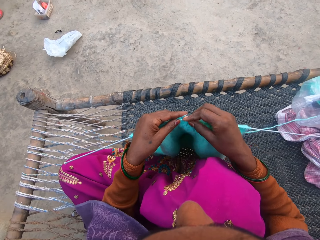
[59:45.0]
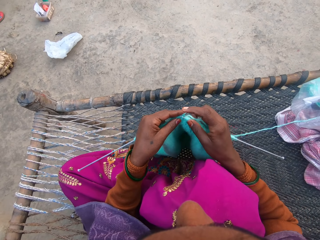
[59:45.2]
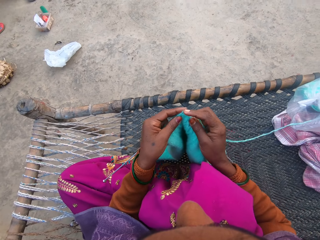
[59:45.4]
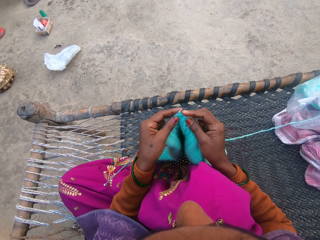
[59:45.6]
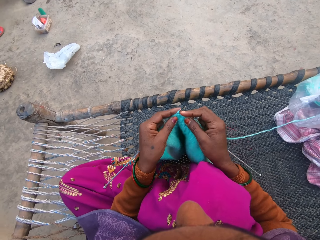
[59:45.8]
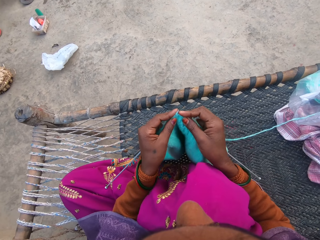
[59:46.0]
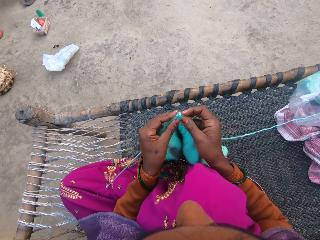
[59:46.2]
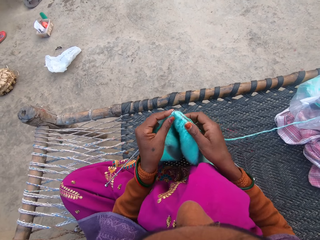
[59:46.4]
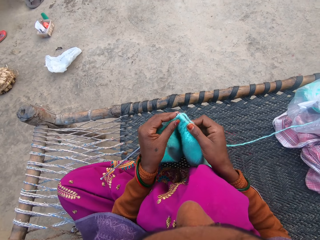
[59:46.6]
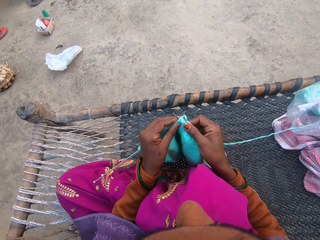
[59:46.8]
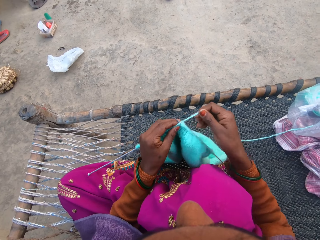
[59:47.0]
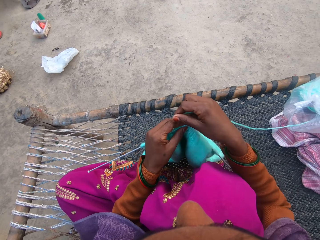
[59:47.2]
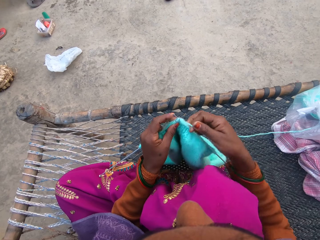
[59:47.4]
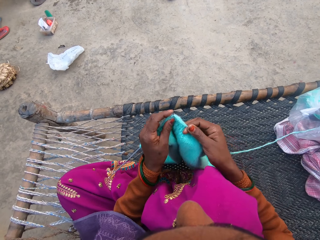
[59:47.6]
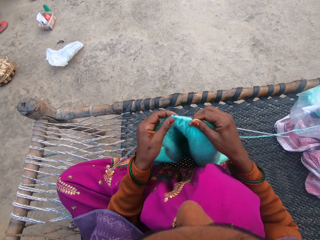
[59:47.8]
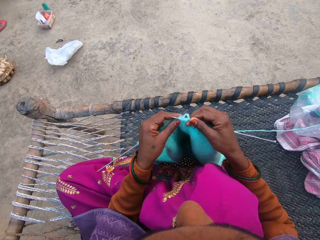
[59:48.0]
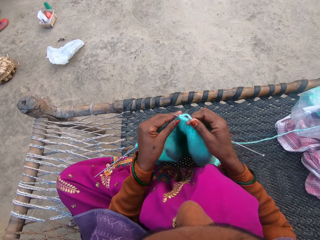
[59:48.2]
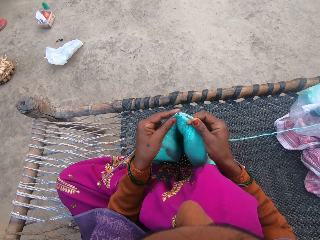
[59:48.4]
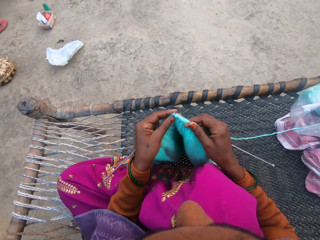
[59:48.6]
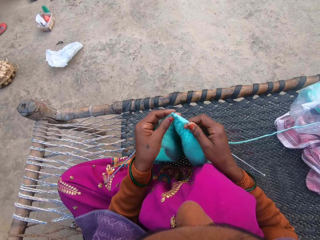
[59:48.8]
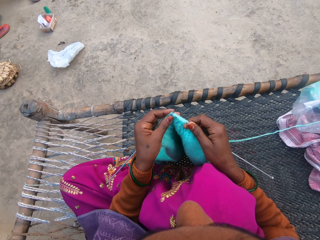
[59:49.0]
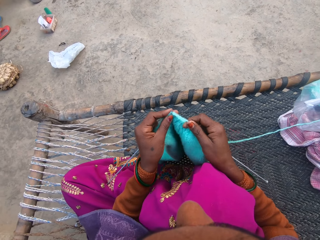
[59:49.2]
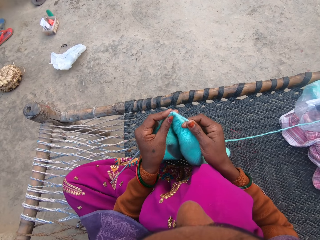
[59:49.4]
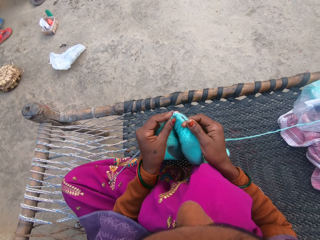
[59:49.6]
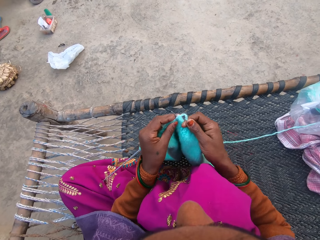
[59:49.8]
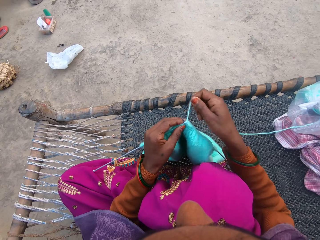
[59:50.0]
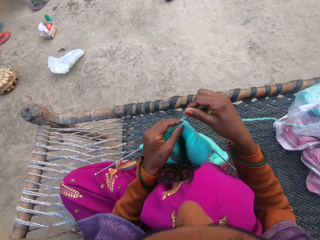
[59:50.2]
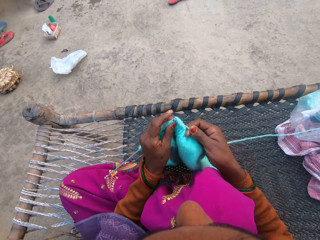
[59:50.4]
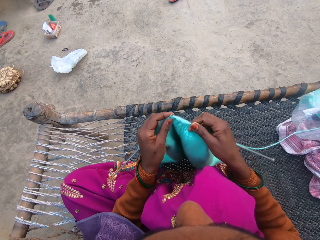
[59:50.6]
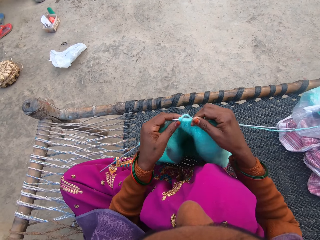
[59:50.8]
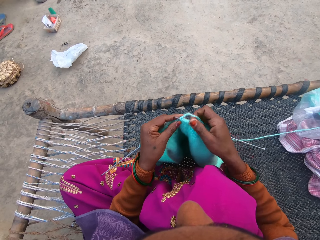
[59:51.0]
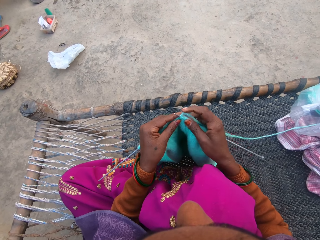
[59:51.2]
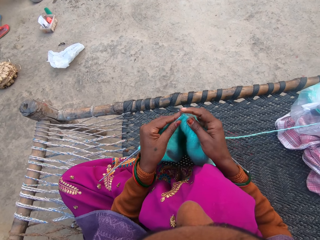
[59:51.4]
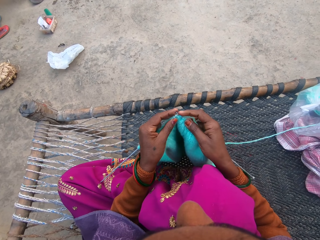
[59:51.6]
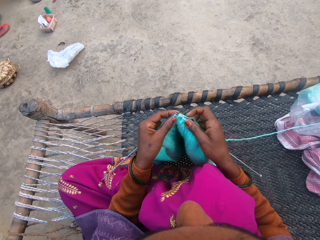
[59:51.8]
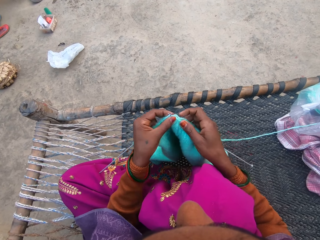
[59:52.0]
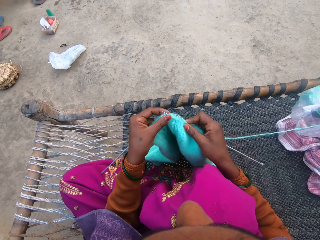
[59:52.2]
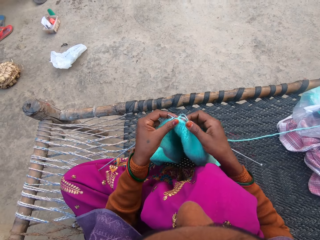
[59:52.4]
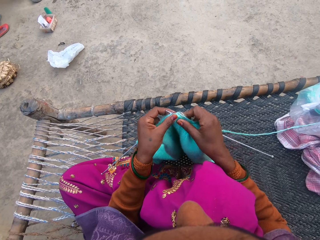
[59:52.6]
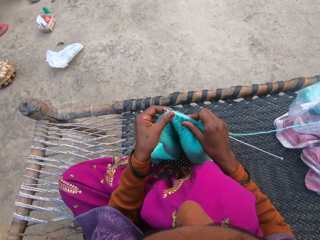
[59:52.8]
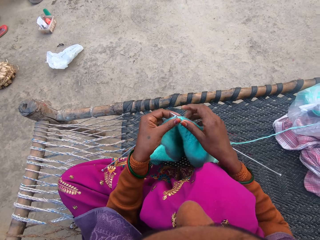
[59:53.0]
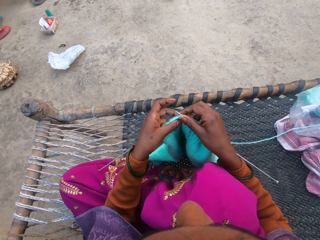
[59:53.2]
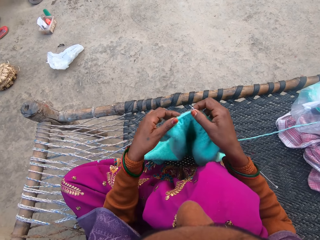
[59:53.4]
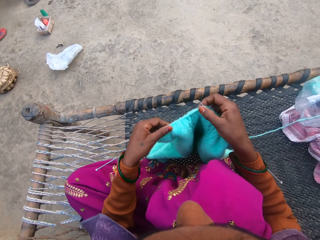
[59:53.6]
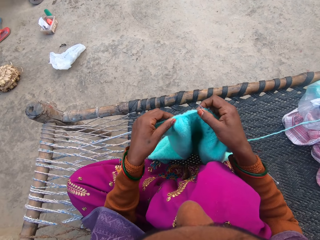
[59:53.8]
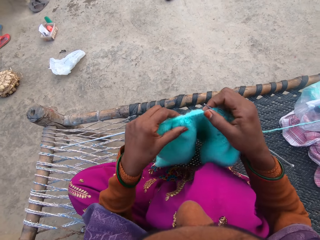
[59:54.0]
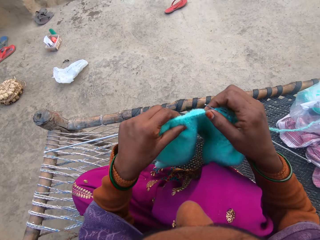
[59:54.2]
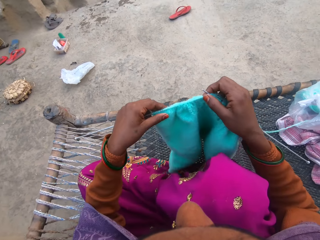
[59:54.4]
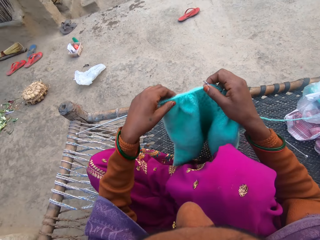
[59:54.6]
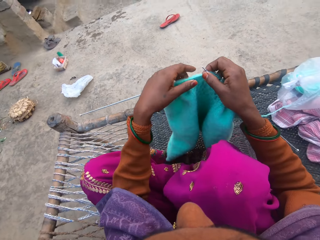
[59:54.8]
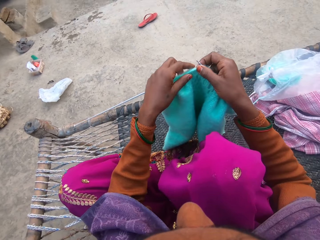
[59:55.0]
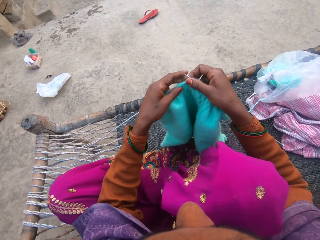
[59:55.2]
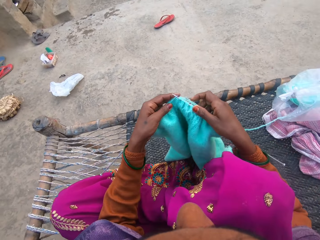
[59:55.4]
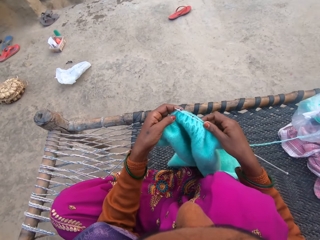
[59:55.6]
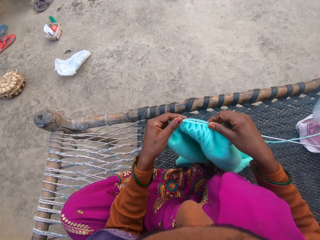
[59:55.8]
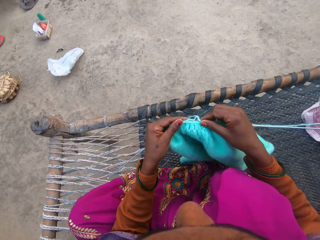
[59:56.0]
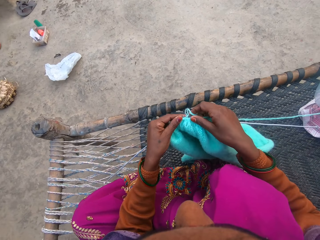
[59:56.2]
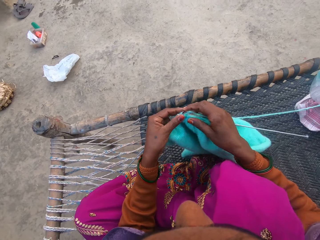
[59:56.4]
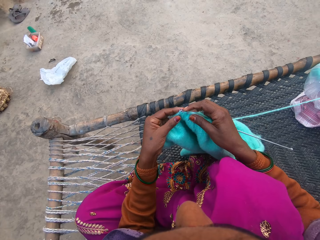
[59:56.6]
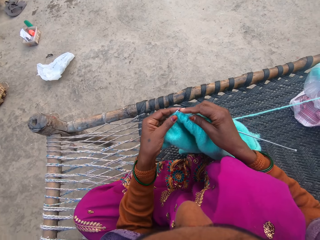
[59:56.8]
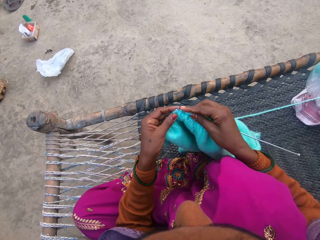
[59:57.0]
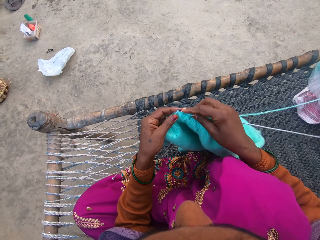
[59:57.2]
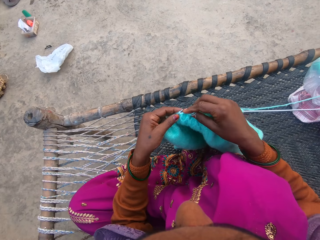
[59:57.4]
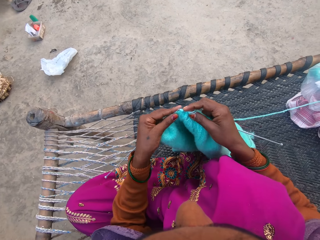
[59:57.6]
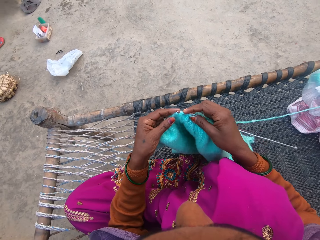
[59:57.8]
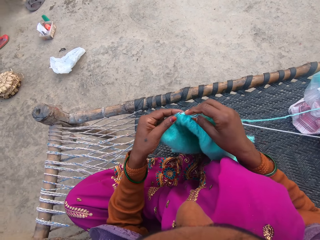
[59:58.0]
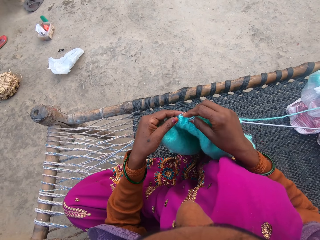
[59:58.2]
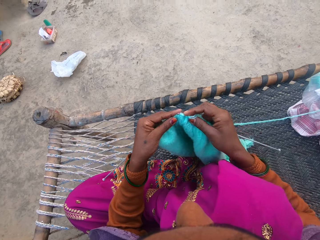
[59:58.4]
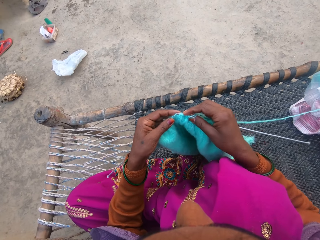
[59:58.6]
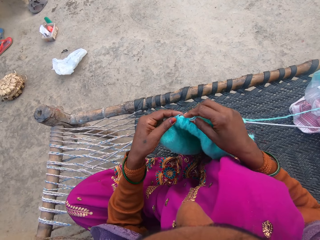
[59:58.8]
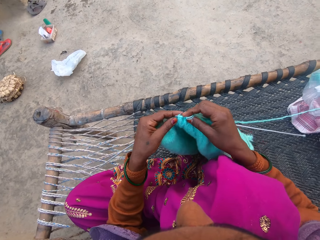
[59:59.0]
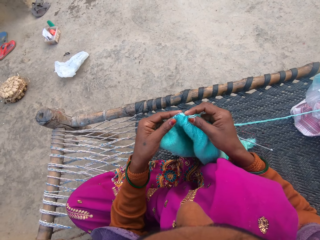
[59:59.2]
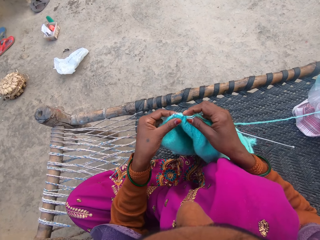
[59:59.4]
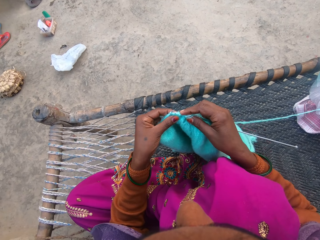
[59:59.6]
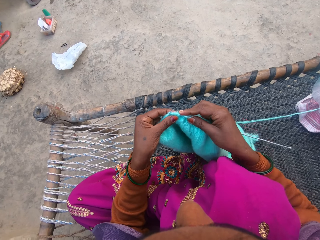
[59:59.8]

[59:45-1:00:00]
The camera wearer adjusts the sweater on the needles. She readjusts her sitting position. She knits the sweater with the pair of needles and the yarn.

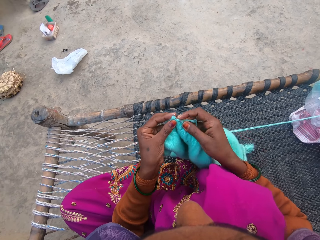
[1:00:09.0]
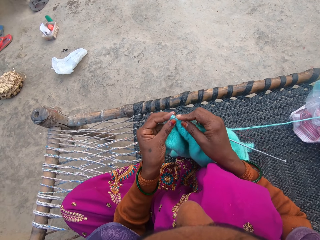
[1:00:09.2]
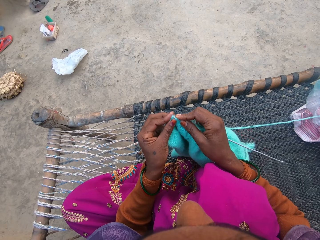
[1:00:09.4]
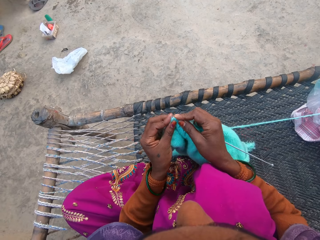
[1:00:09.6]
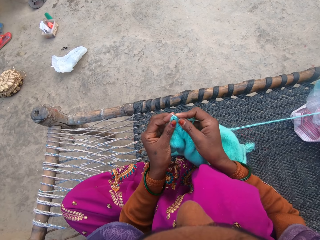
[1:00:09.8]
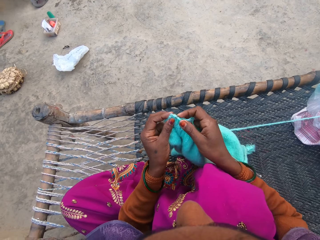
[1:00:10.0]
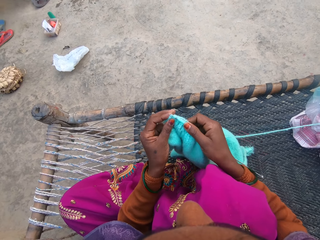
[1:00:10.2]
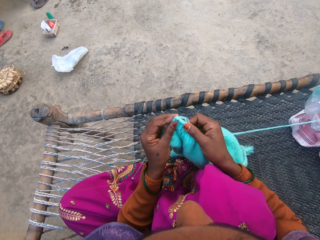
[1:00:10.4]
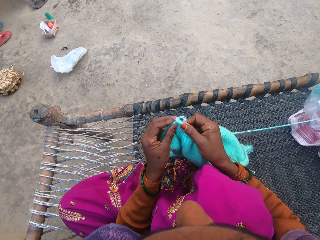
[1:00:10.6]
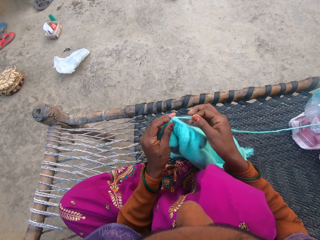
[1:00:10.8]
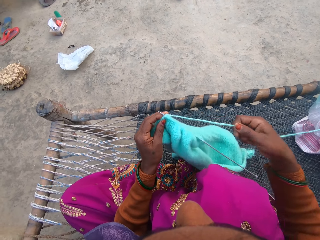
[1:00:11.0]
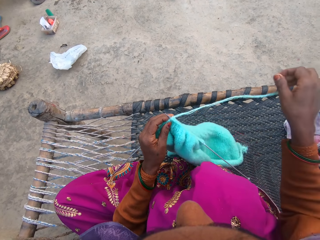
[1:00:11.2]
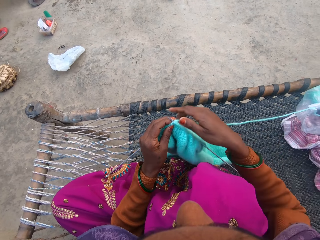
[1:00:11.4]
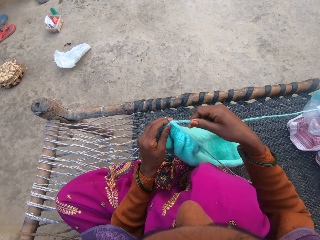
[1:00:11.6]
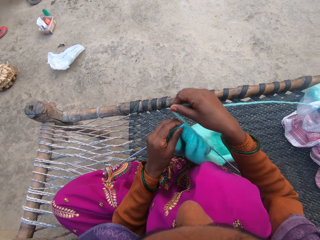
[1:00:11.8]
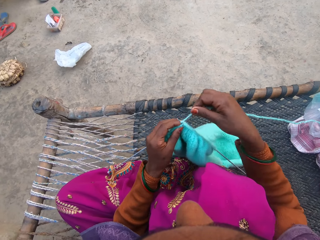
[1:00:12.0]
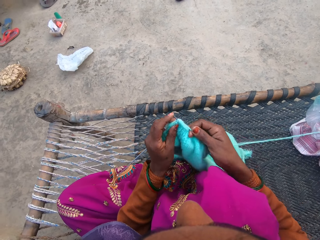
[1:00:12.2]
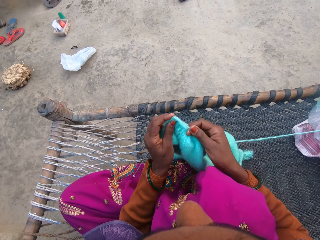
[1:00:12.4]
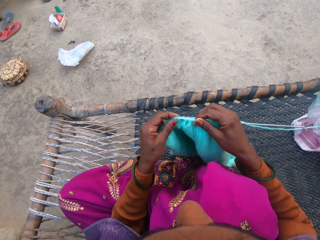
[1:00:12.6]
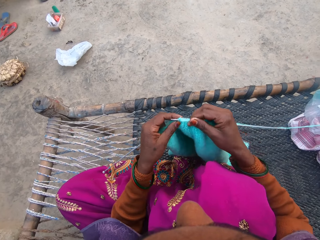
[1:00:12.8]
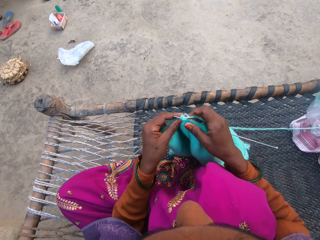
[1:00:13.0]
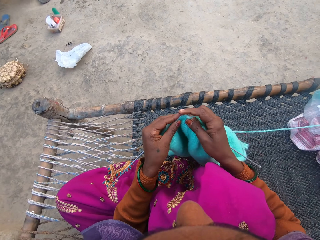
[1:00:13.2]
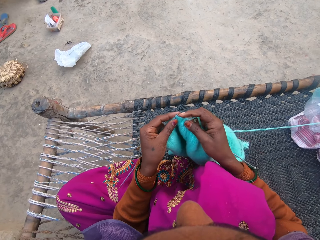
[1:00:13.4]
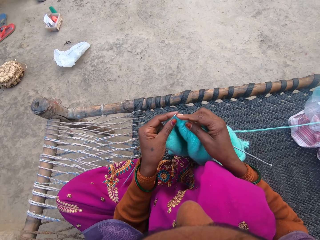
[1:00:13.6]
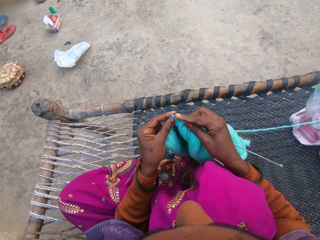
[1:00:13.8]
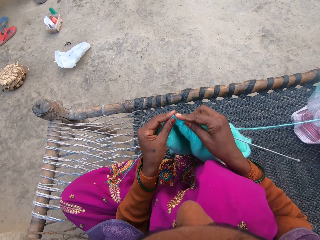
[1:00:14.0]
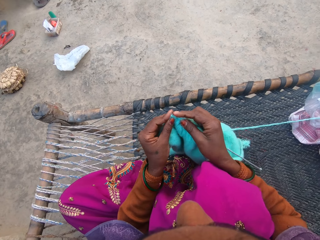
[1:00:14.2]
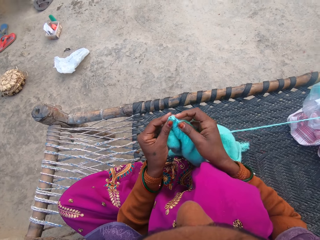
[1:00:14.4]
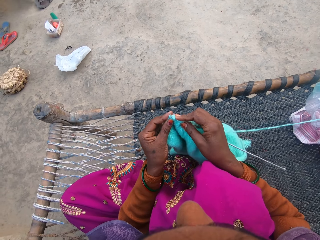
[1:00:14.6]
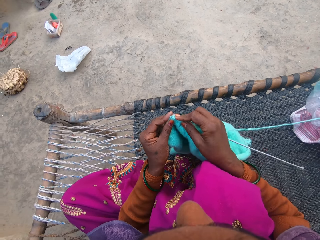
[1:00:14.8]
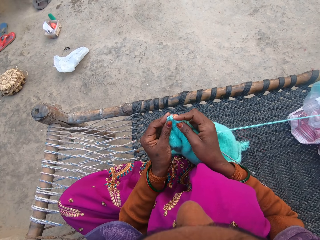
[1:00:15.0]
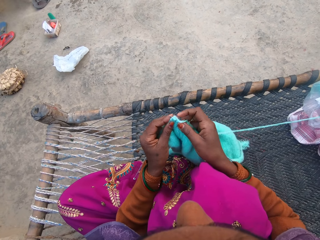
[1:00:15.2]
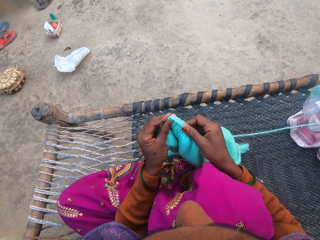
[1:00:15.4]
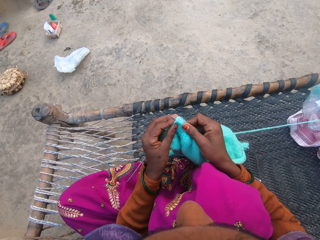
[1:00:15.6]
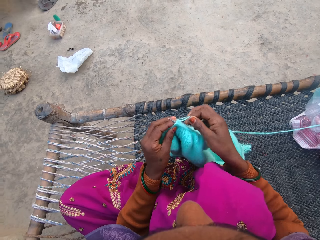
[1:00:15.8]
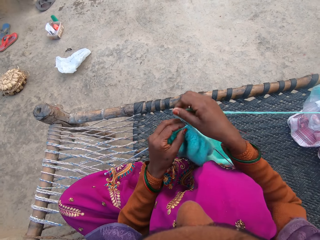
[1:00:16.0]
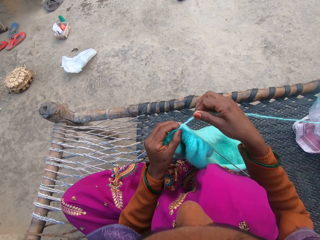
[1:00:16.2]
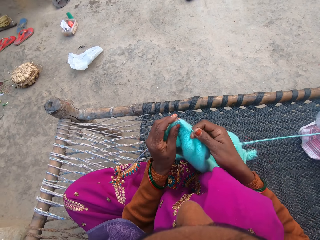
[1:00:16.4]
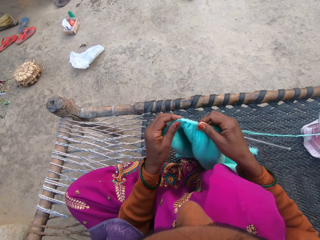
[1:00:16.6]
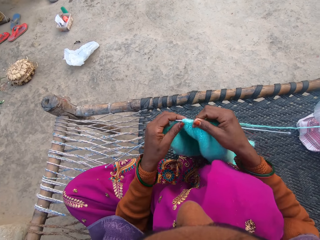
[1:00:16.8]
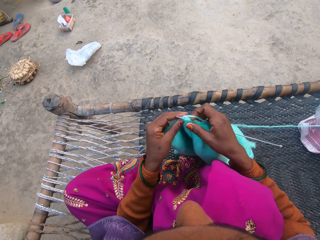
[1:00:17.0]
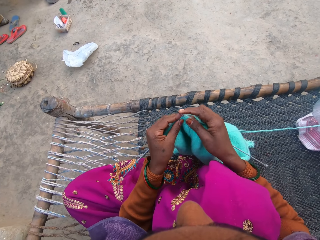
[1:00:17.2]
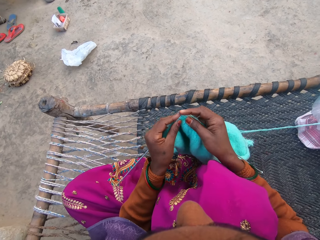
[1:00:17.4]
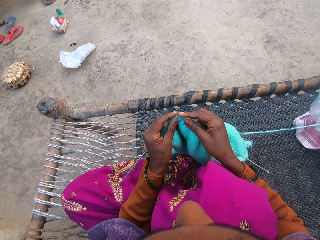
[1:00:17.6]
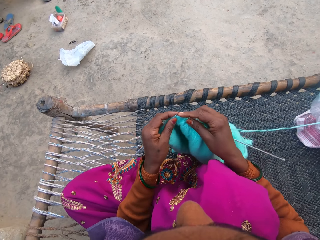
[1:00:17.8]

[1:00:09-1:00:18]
The camera wearer pulls more yarn from the ball of yarn. They knit the sweater with the pair of needles and the yarn.
